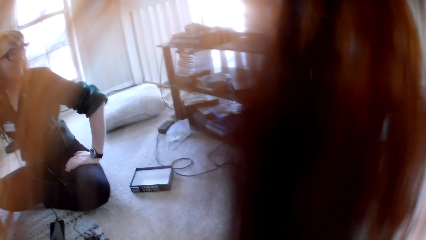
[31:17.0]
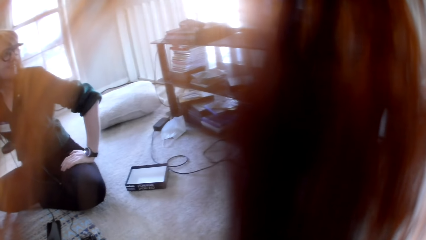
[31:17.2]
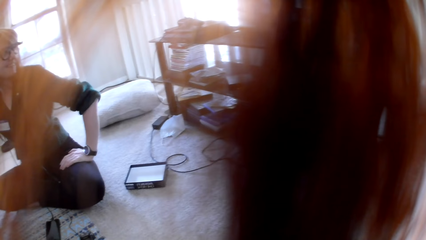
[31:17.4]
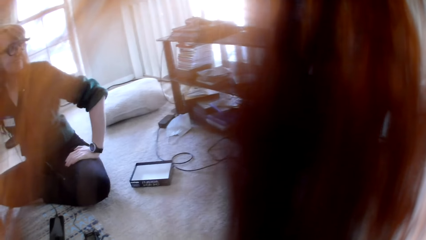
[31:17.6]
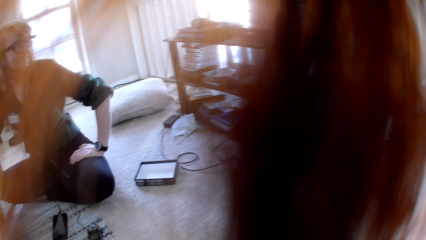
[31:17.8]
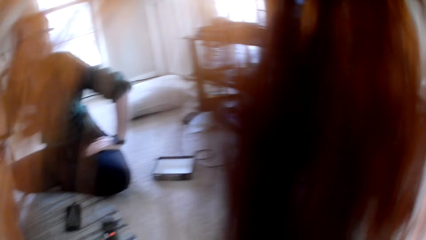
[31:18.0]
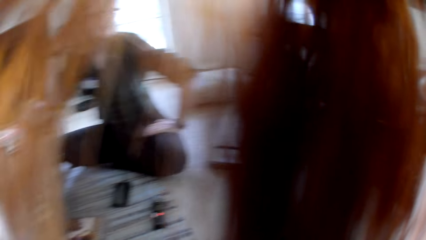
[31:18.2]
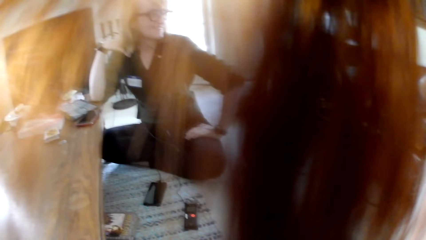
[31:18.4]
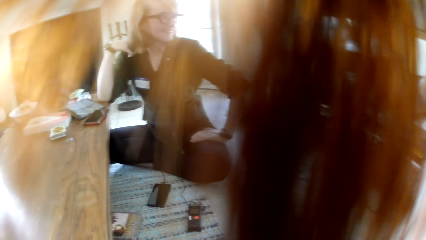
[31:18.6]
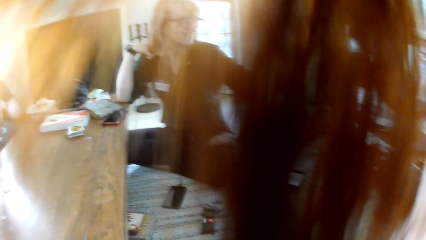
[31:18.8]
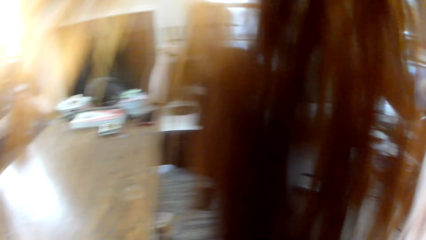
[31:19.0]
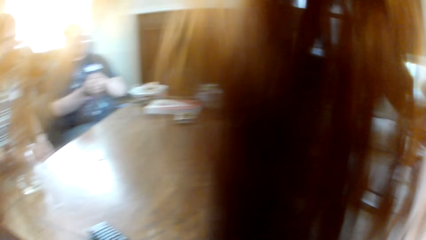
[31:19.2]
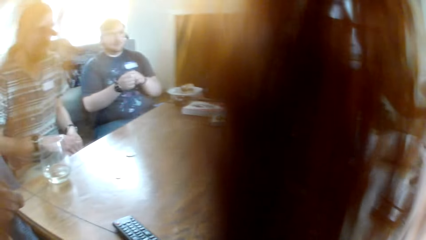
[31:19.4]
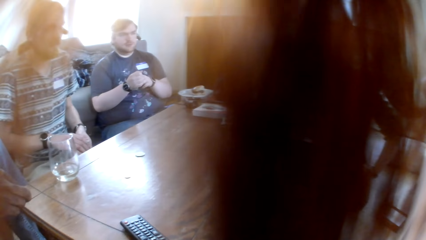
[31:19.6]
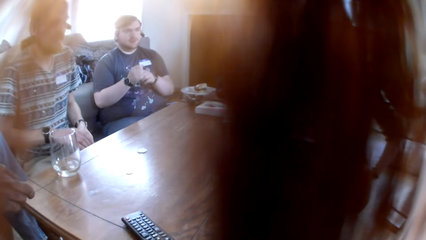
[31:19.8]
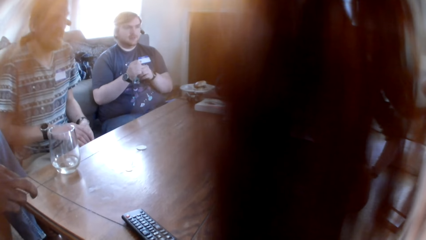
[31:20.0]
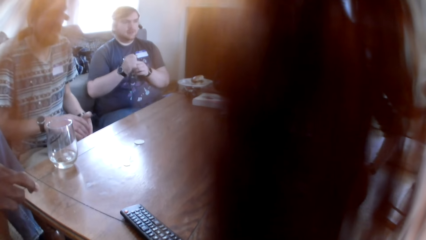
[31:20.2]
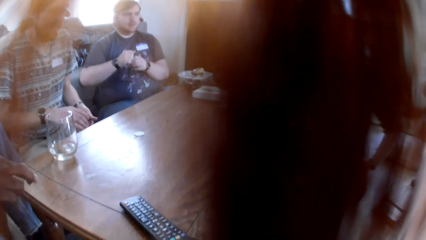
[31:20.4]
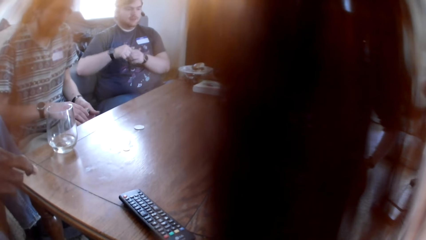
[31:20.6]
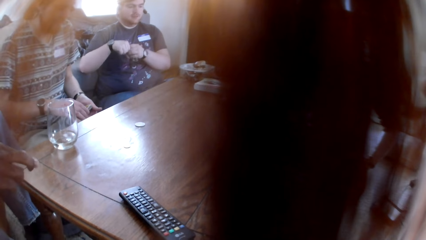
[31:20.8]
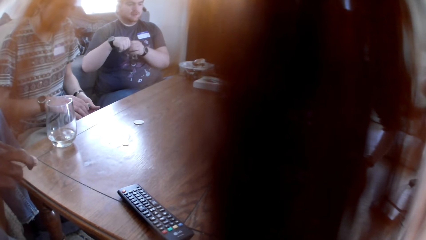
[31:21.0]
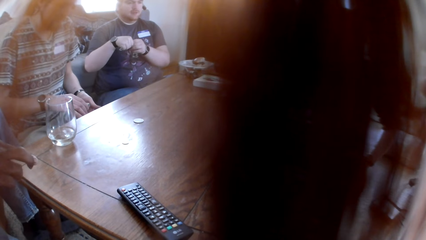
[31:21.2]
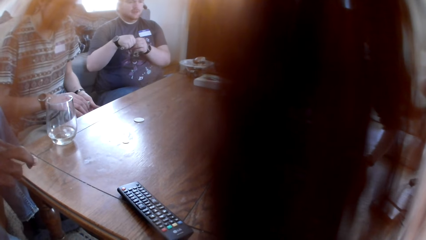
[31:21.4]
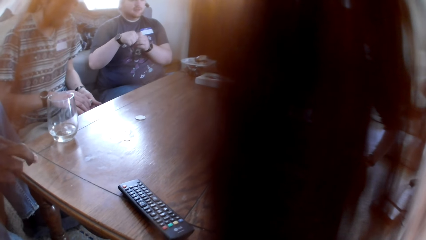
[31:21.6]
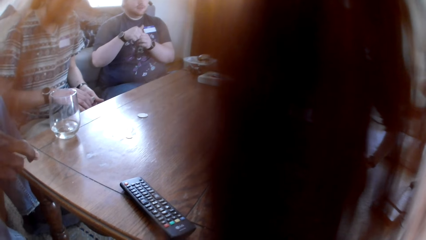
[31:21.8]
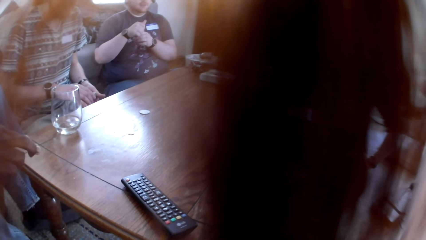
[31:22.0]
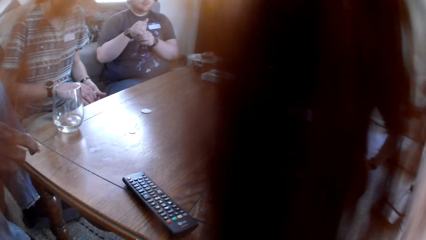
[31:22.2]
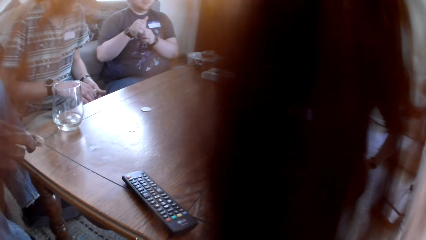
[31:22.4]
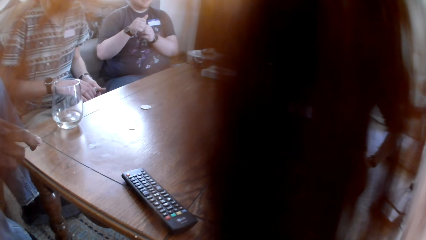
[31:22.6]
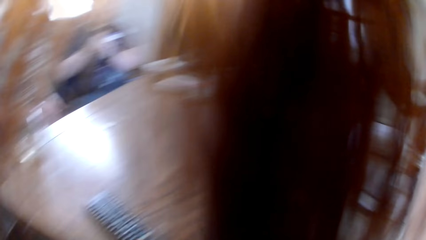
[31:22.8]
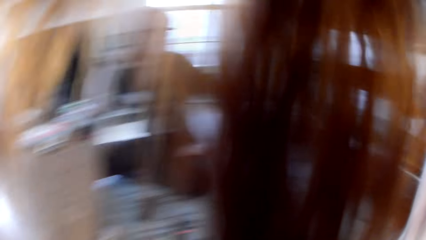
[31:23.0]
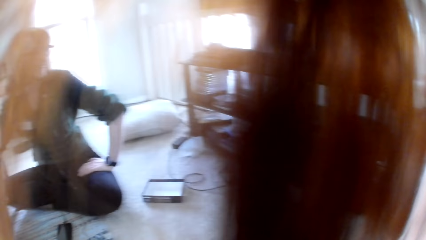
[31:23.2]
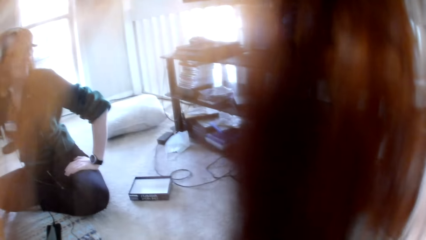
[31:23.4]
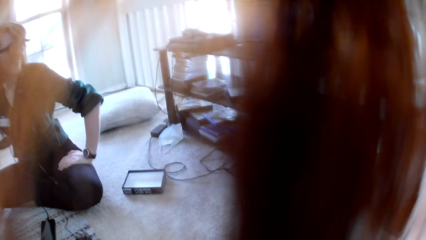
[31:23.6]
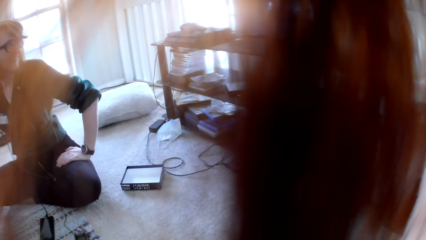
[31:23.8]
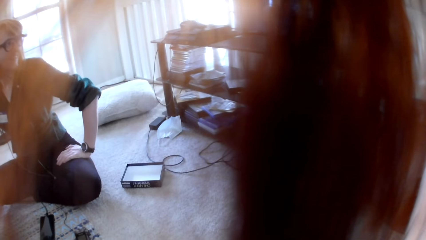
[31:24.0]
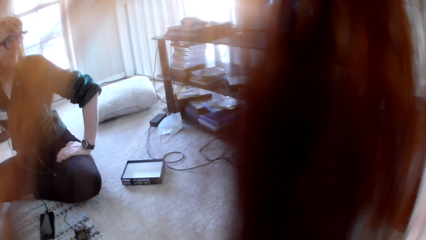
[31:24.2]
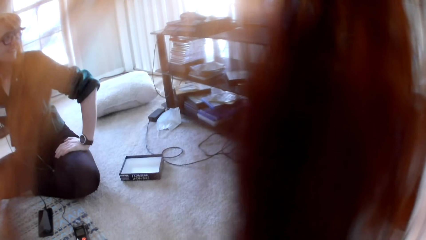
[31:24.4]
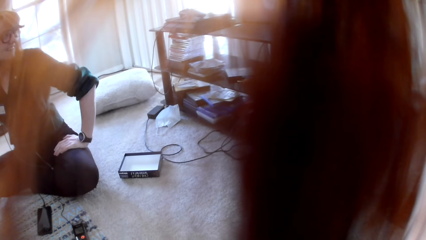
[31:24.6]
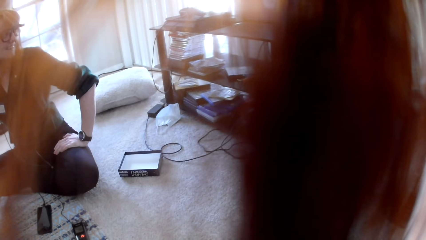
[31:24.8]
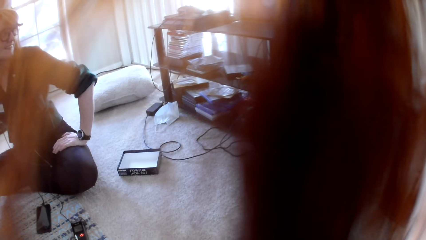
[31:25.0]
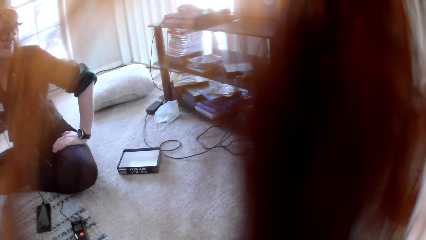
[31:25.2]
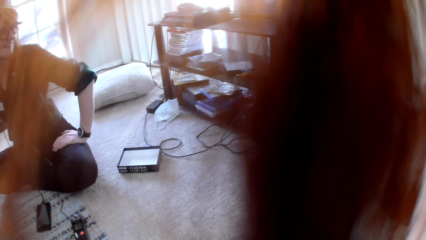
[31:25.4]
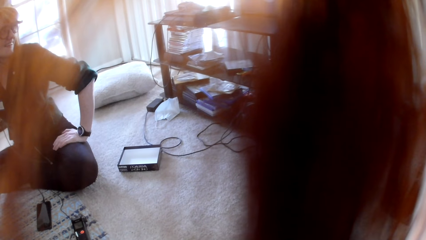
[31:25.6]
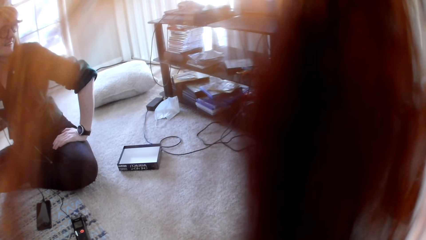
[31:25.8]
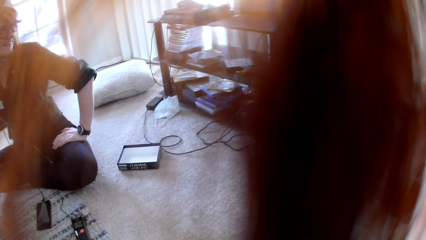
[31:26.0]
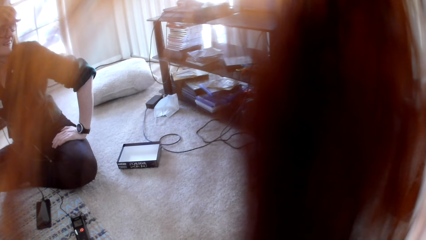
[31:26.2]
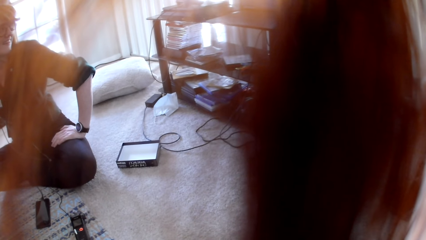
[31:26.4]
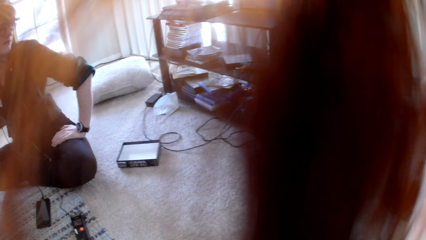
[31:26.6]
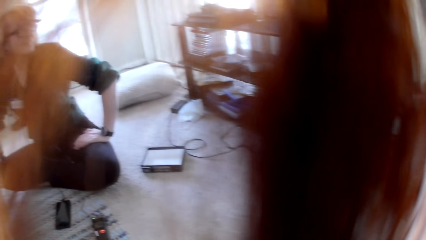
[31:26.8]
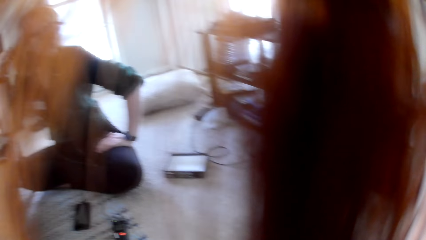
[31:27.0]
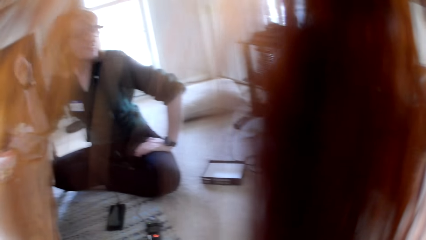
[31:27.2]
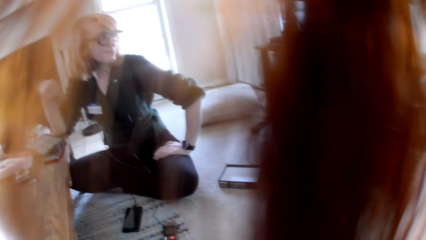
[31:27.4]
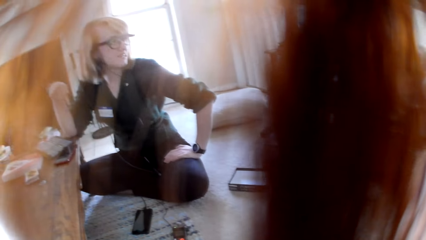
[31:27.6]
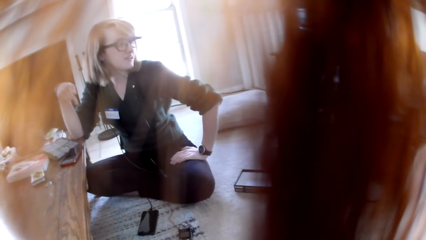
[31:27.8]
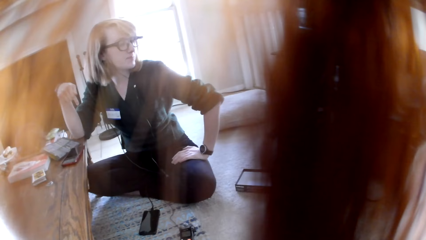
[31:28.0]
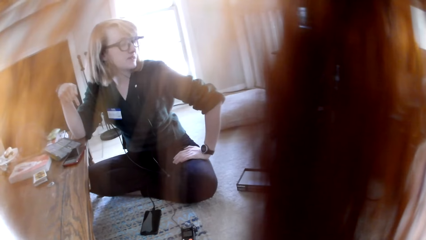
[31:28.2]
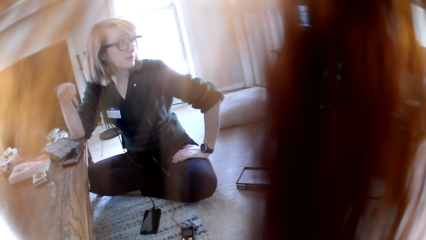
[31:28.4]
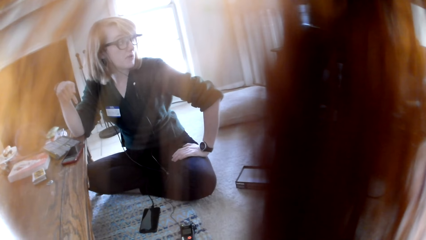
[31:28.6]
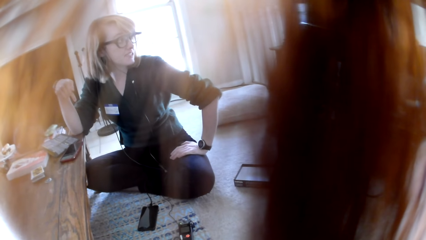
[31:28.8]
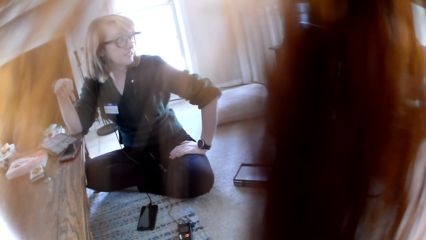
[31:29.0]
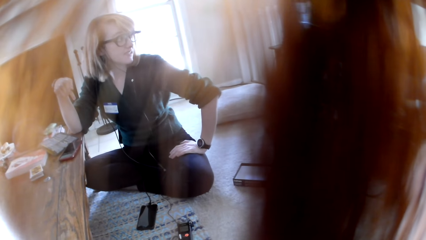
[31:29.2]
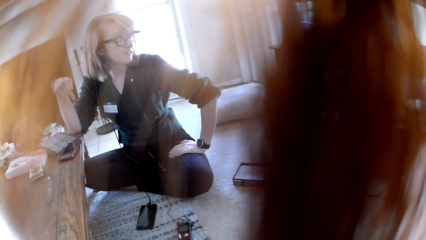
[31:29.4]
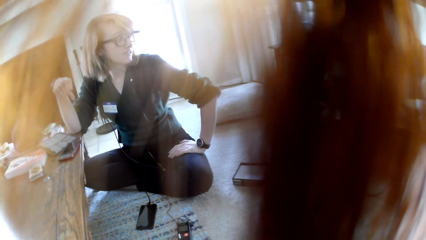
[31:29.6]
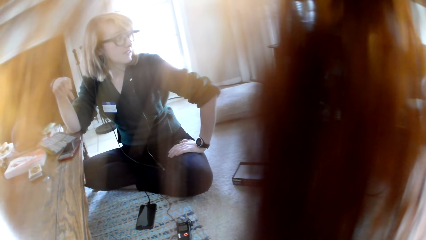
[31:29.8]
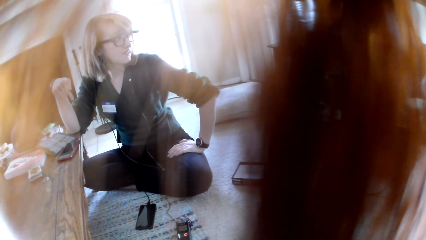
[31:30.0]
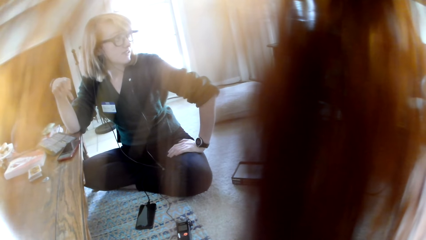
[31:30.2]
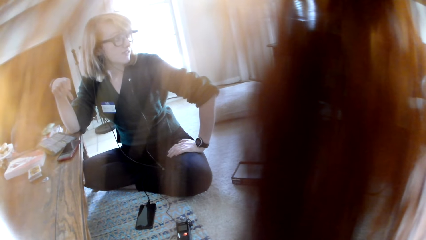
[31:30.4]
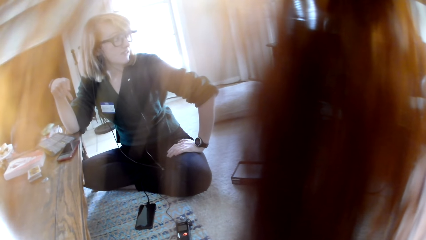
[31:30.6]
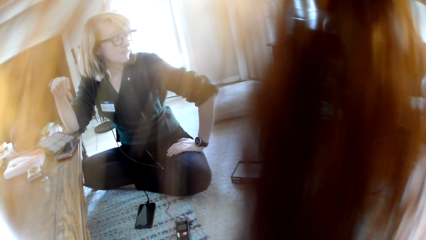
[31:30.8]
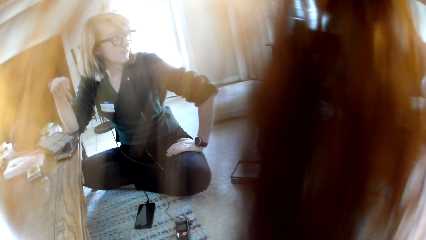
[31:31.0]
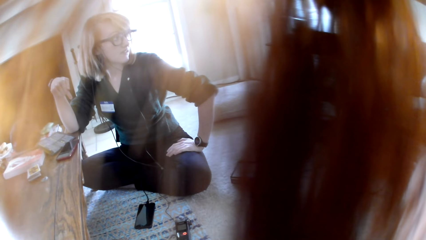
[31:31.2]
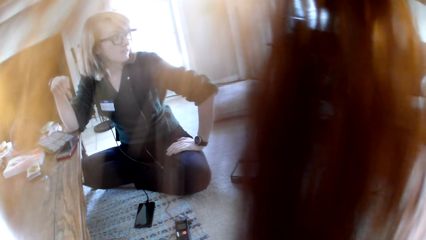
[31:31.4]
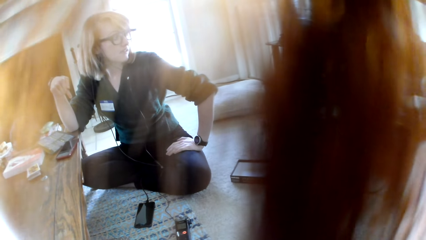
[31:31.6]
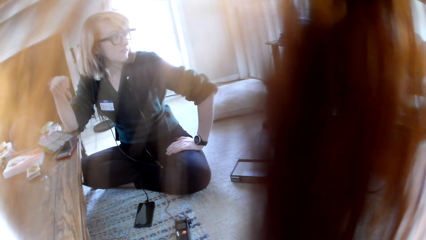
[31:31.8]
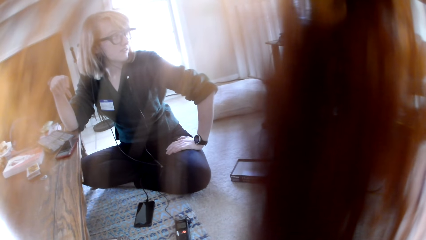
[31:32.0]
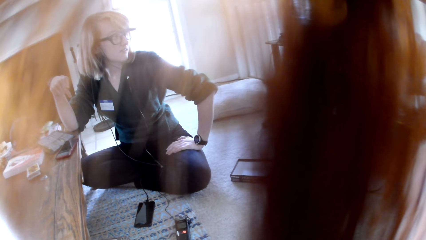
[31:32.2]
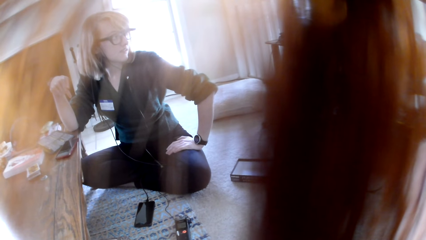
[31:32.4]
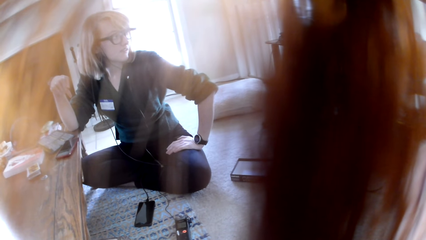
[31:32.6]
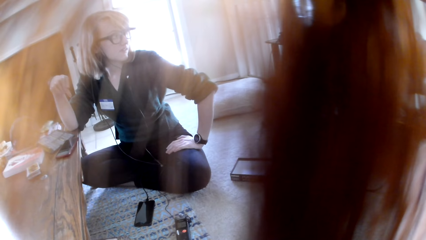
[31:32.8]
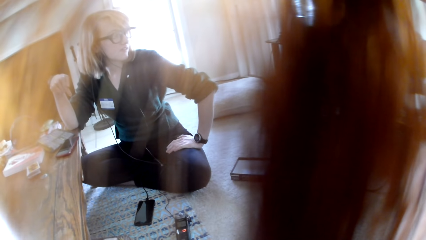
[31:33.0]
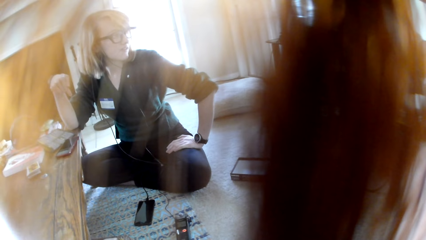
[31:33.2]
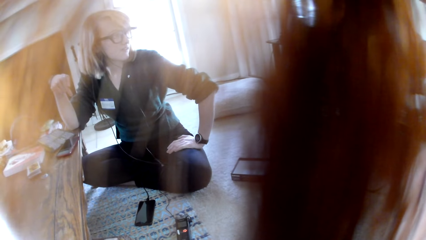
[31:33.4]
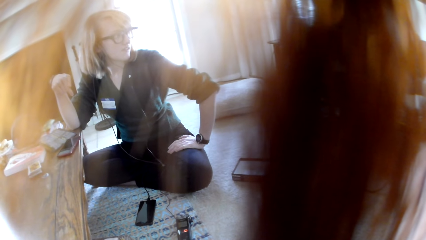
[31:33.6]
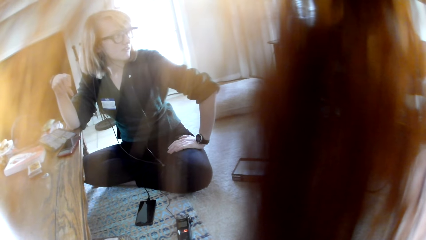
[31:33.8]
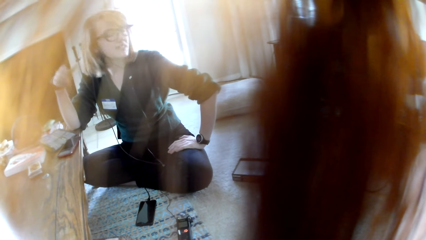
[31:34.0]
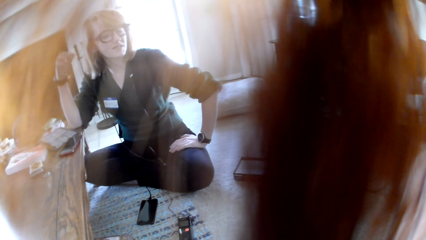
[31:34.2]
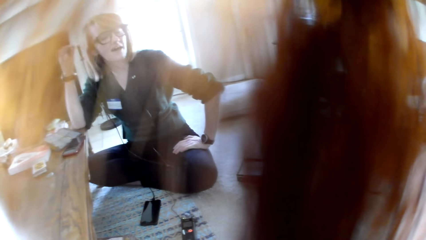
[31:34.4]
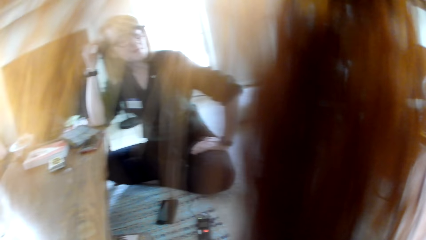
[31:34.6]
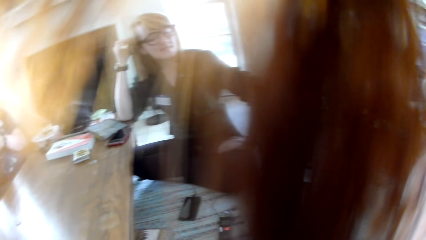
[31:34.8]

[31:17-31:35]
The camera wearer looks around. They stare at a lady. A man holds the cards. A woman converses with the man.
